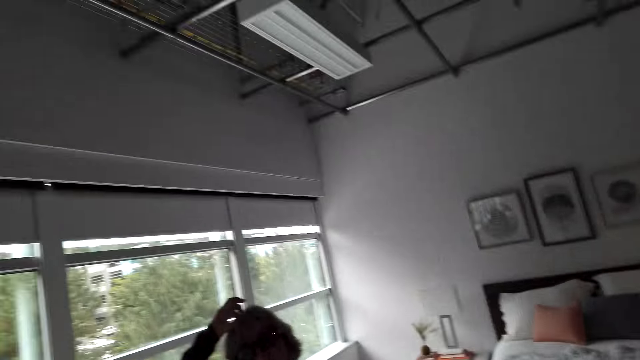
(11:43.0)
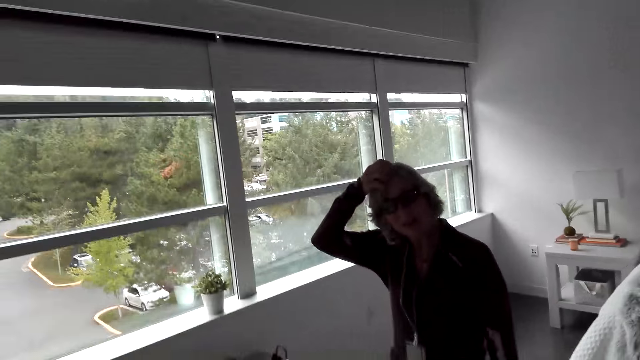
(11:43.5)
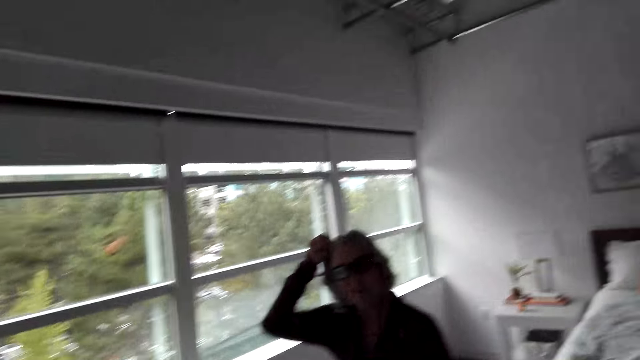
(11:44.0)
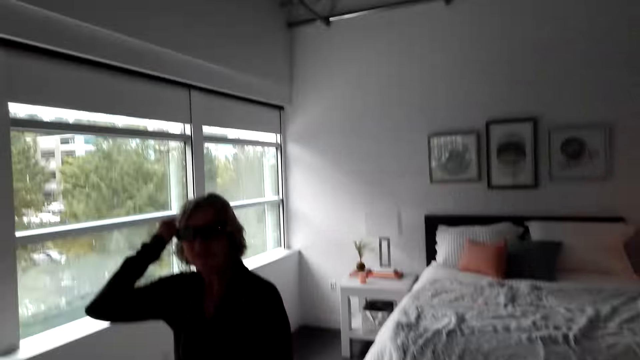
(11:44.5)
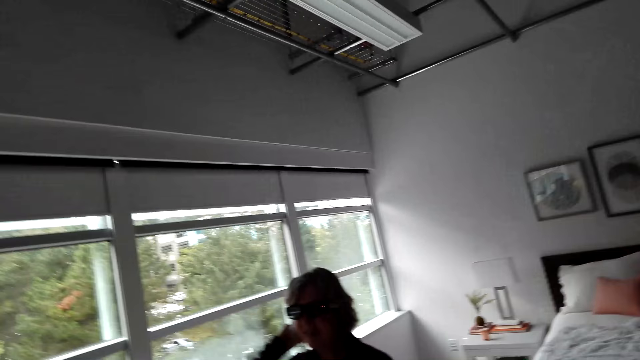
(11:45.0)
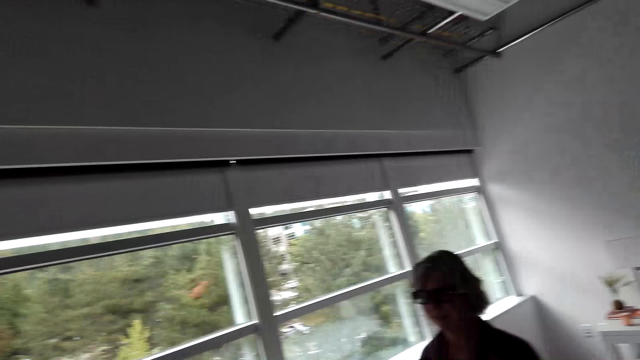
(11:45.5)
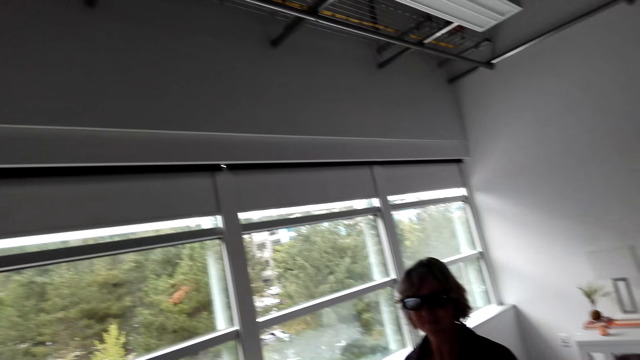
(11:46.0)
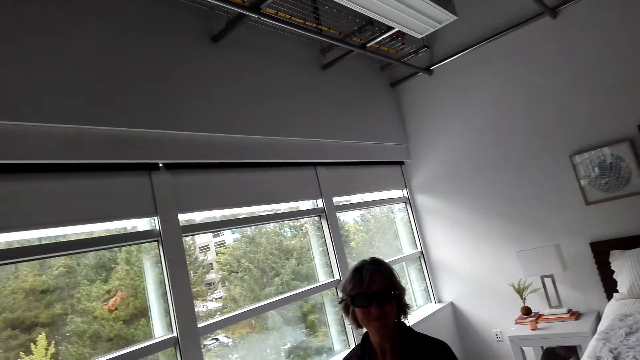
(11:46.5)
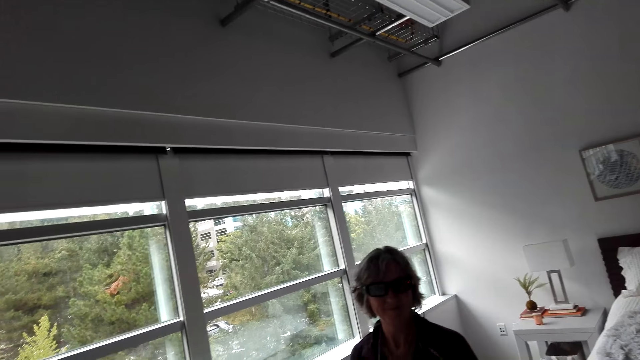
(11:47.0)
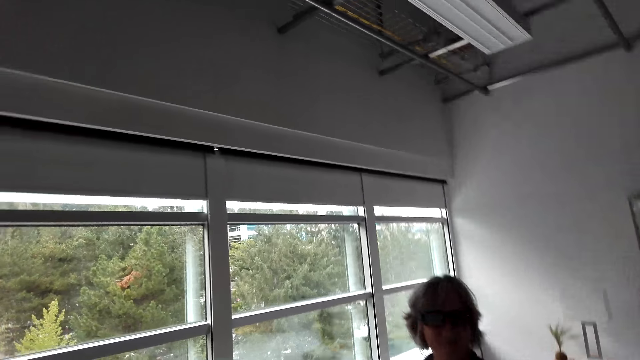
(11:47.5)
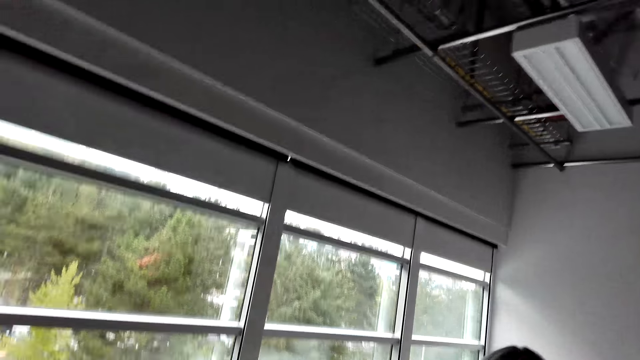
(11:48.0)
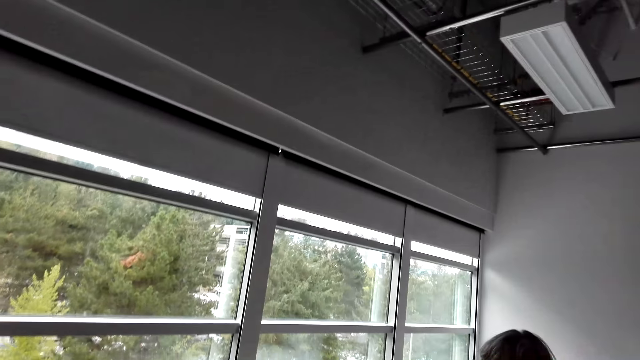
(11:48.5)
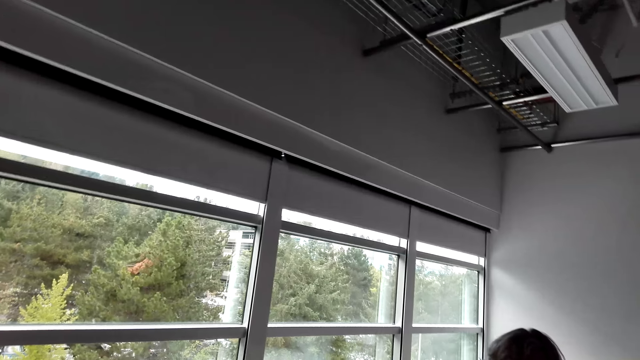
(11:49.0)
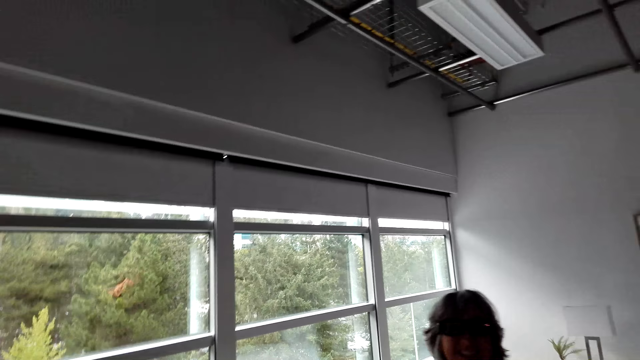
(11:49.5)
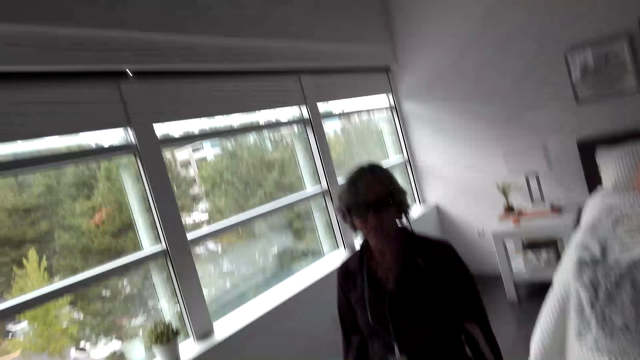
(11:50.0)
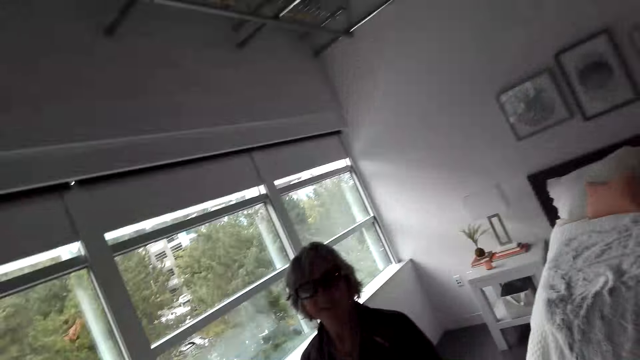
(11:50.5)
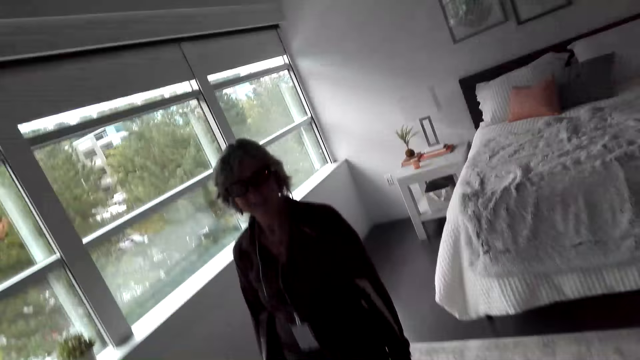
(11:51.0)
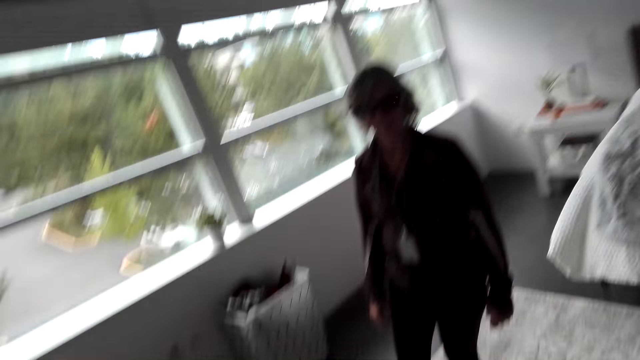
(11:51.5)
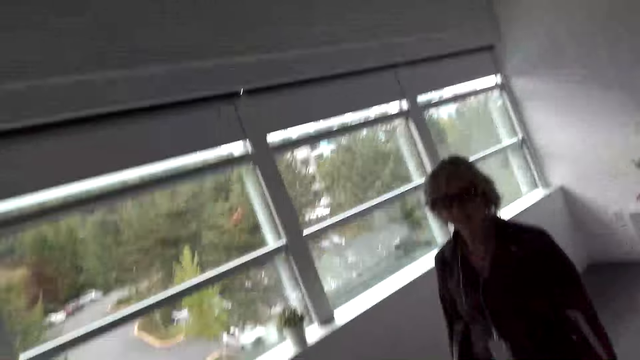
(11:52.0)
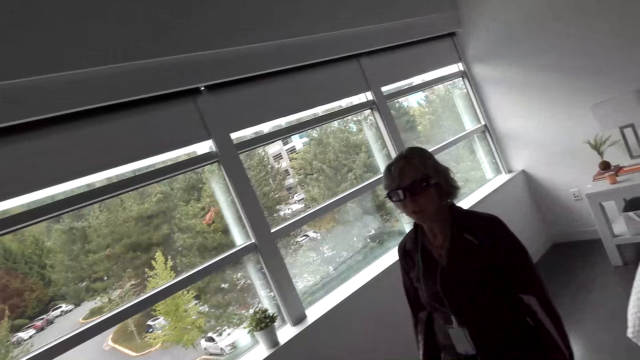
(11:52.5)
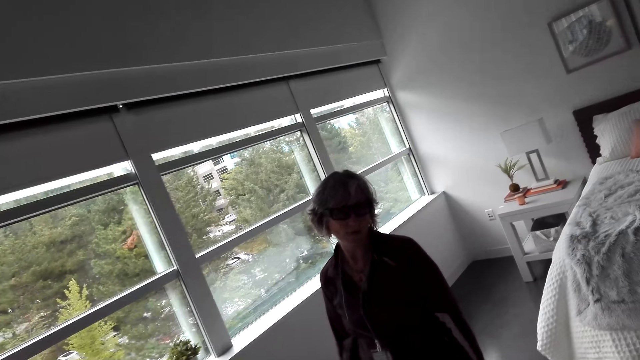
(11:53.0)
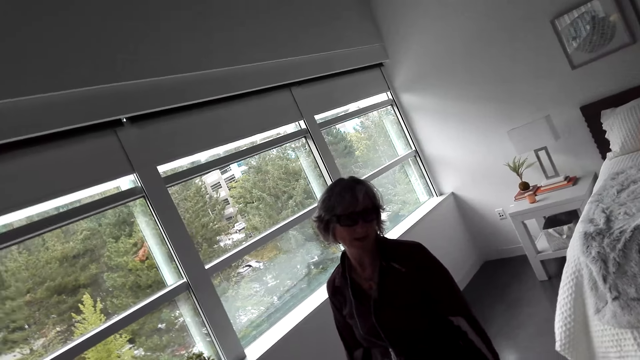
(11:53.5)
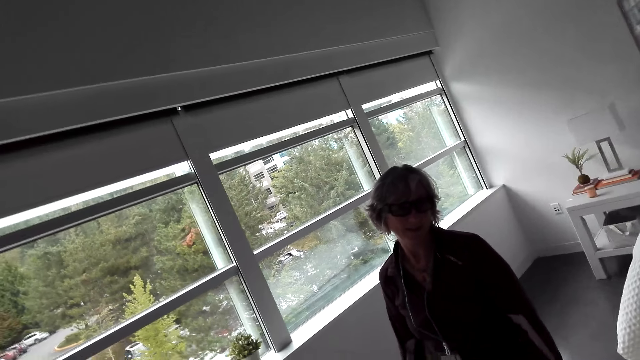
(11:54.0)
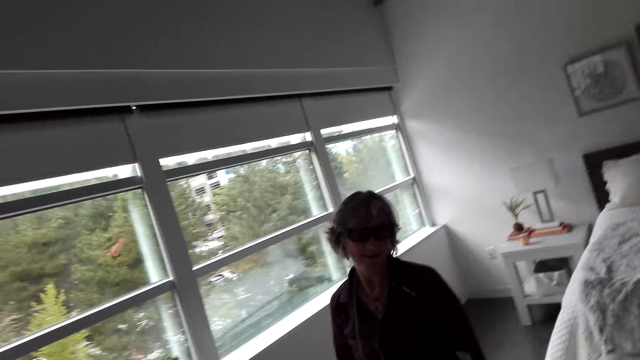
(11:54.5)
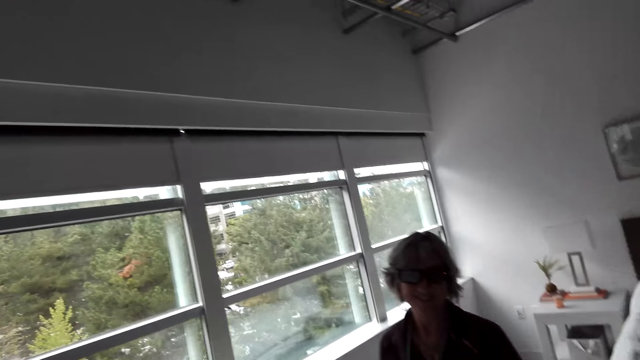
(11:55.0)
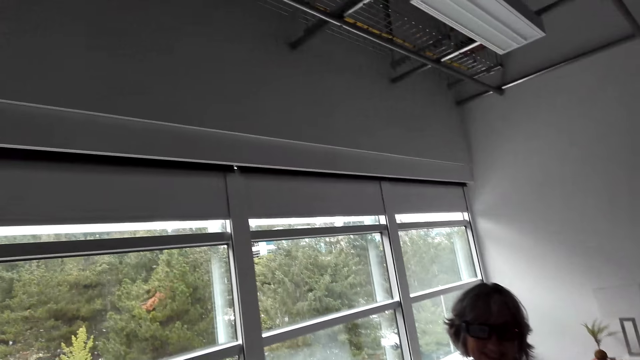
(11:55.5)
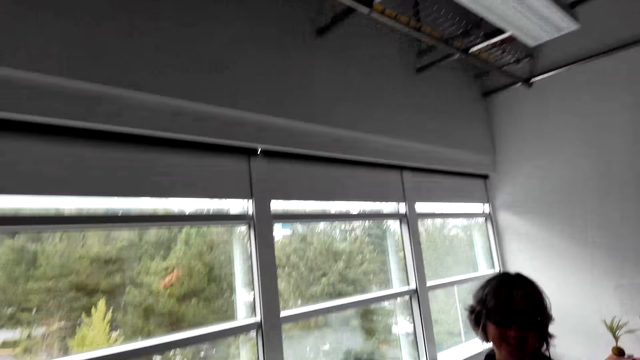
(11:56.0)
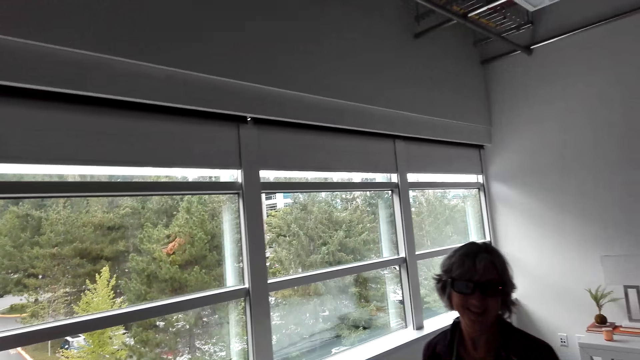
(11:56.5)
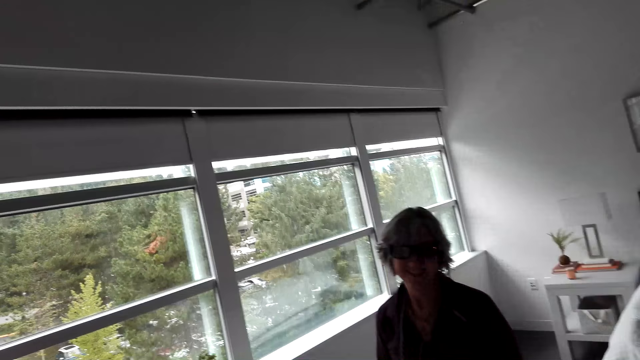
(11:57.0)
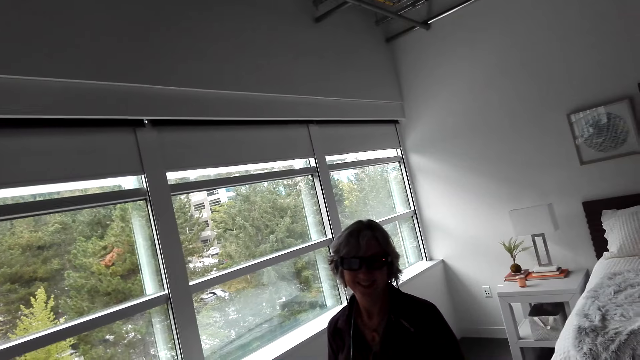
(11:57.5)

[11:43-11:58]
A woman scratches the head. The woman talks to the camera wearer. The camera wearer dialogues with the woman in the showroom. The woman talks to the camera wearer. The camera wearer talks to the woman.

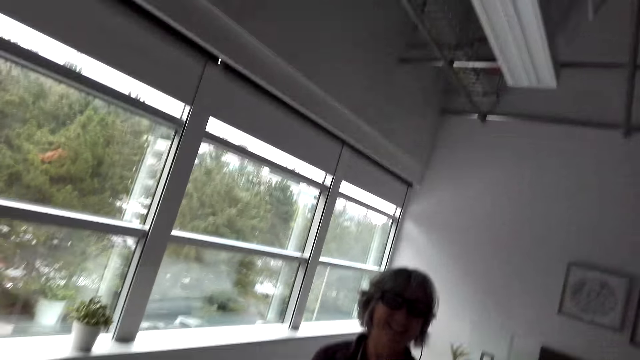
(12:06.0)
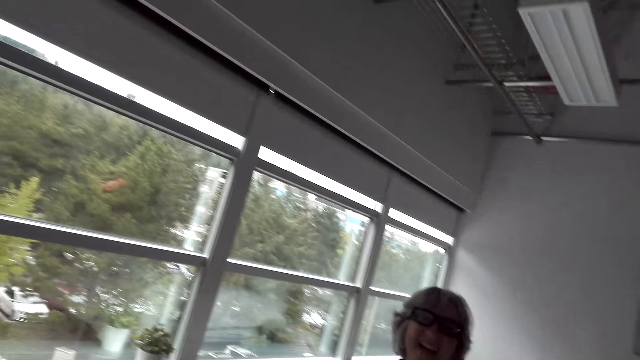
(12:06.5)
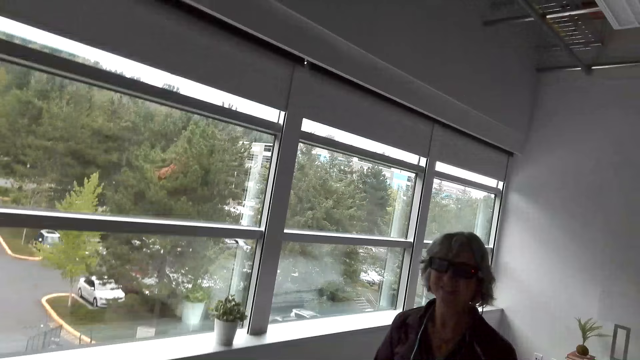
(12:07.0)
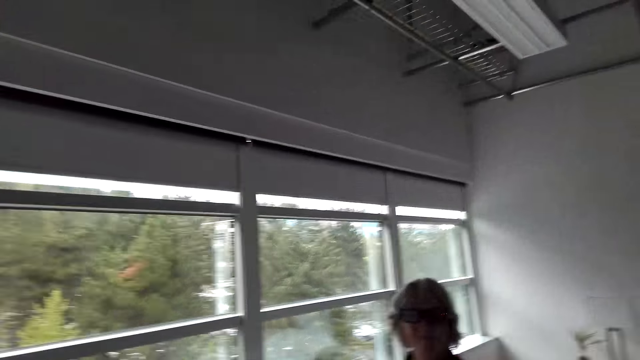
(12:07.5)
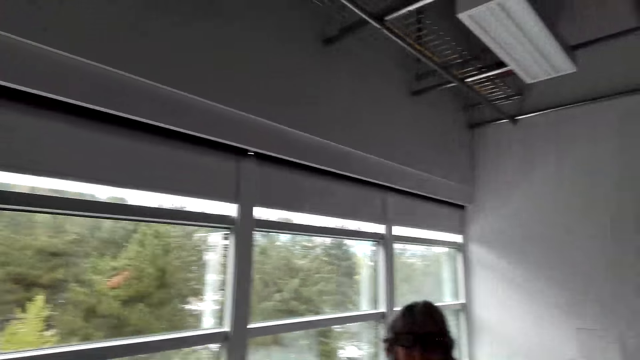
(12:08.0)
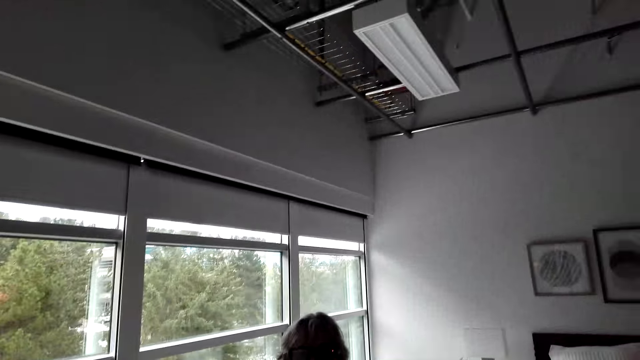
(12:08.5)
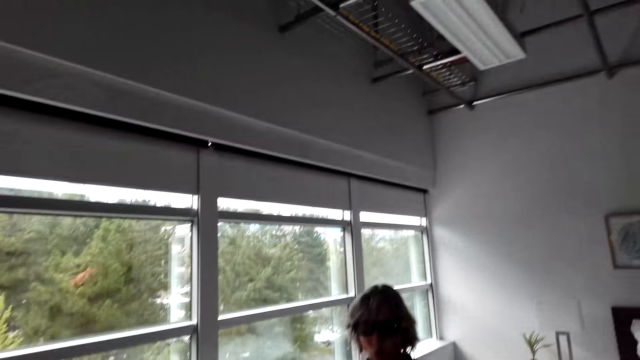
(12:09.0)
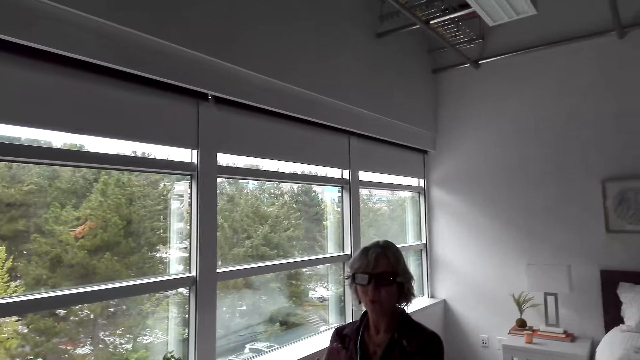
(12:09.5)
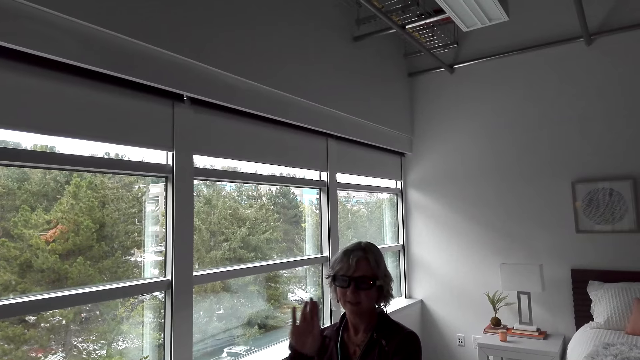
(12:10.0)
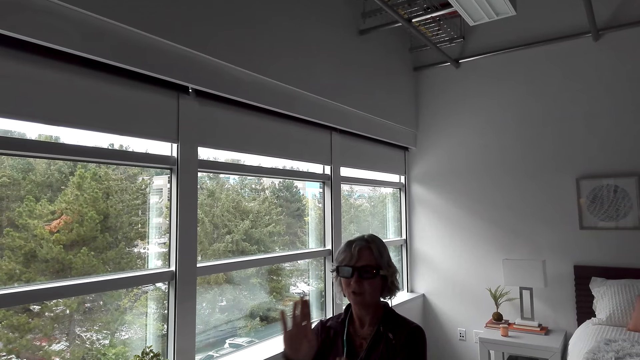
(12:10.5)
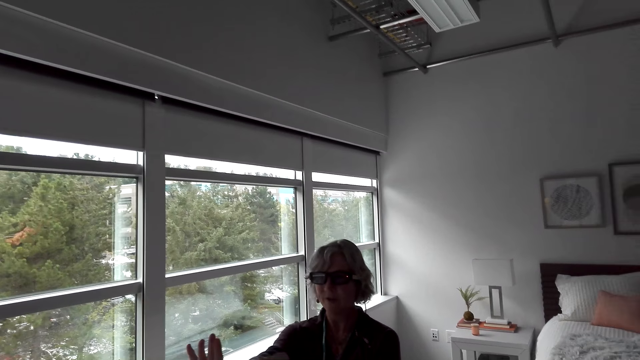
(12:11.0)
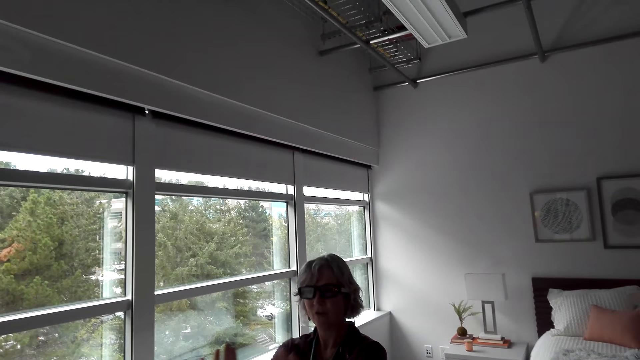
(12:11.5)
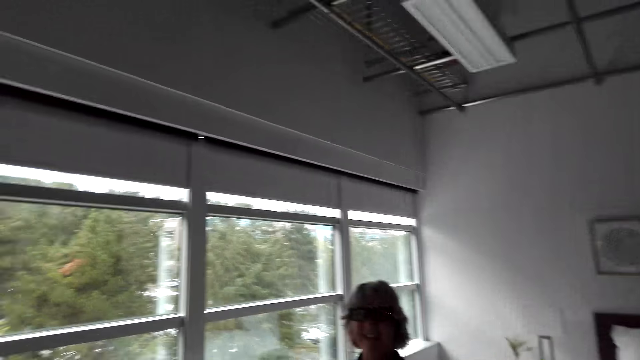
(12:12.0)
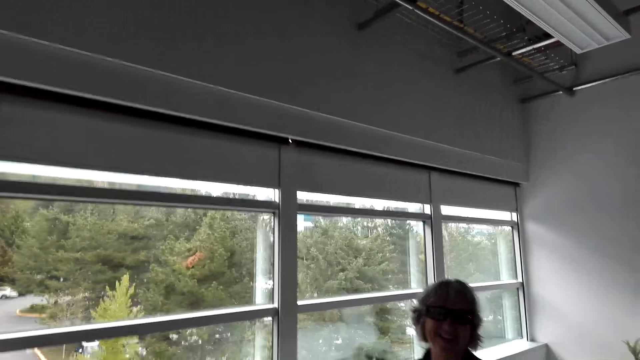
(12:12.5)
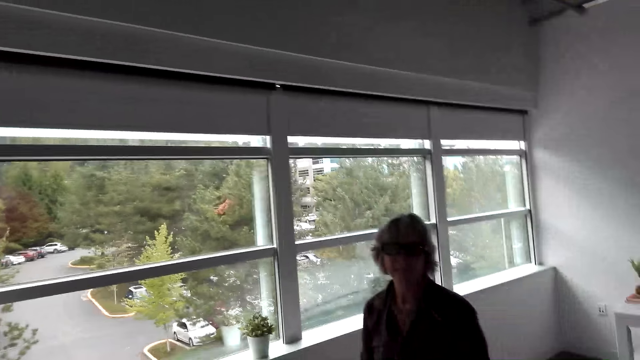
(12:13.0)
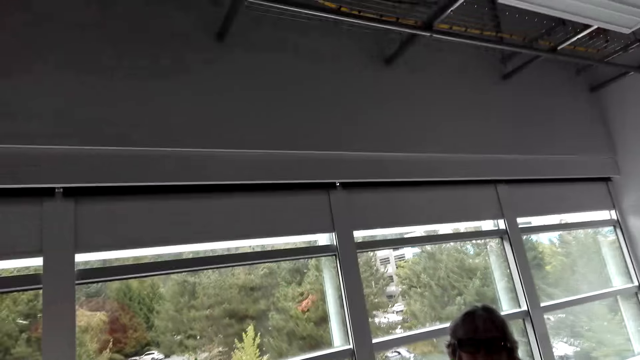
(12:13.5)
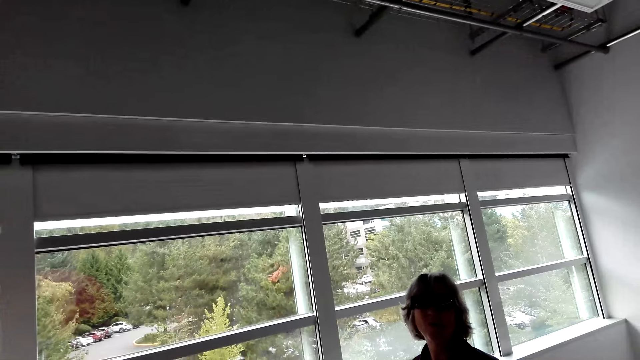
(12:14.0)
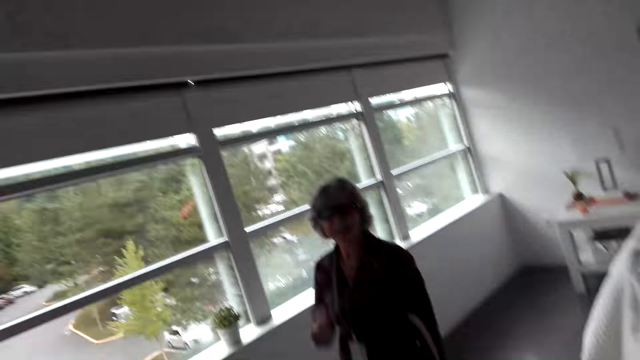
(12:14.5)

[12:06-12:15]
A woman talks to the camera wearer. The camera wearer talks to the woman. The woman talks to the camera wearer. The camera wearer dialogues with the woman in the showroom. The woman moves the hand.
